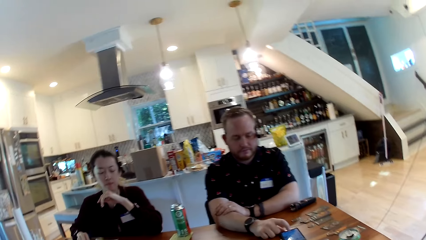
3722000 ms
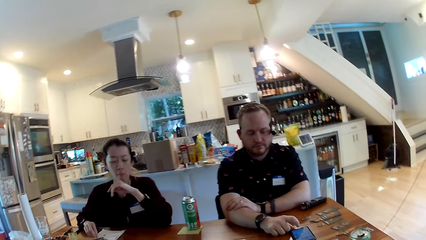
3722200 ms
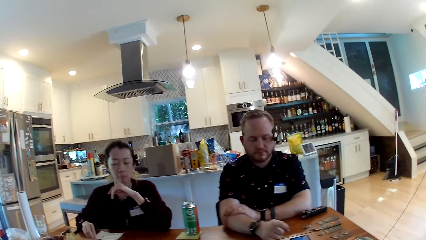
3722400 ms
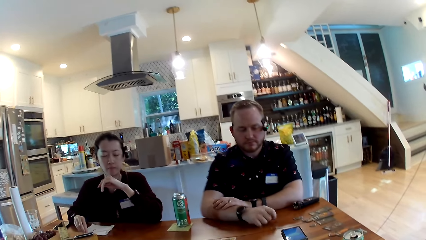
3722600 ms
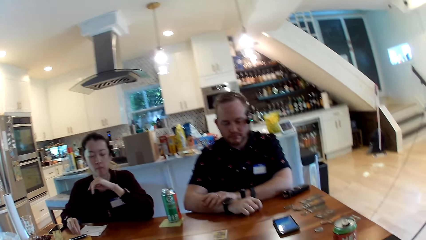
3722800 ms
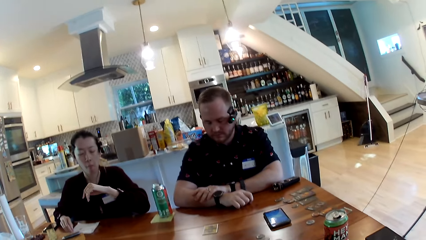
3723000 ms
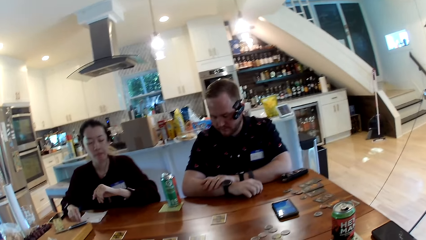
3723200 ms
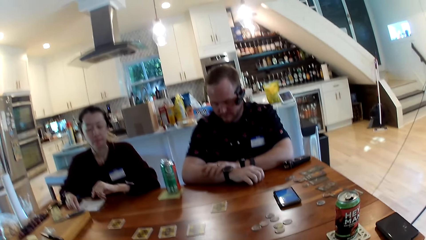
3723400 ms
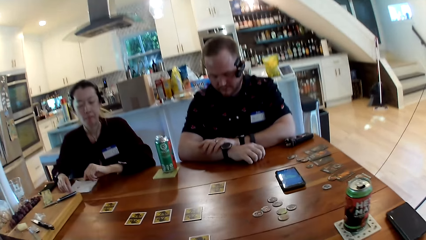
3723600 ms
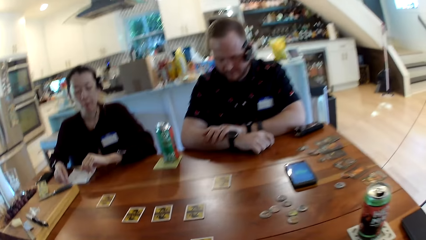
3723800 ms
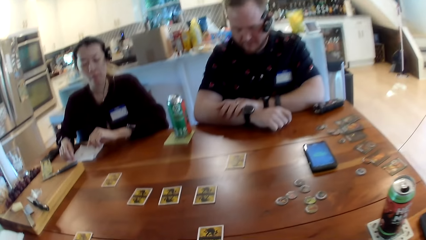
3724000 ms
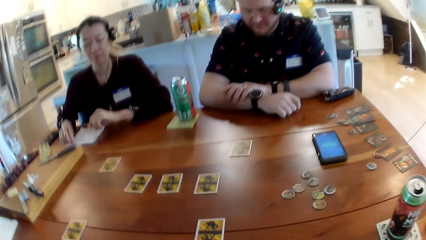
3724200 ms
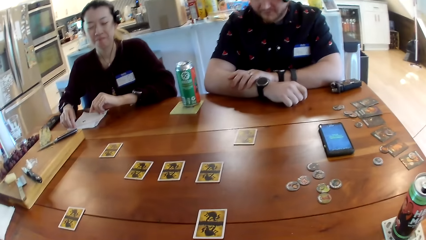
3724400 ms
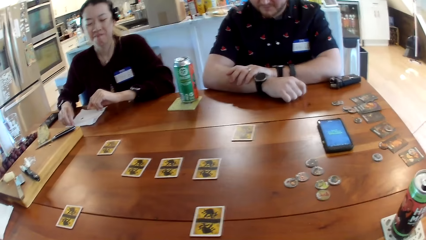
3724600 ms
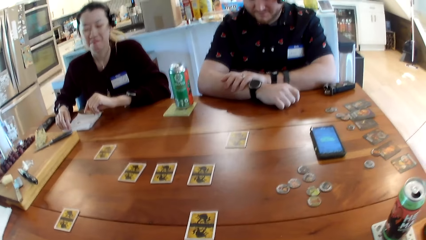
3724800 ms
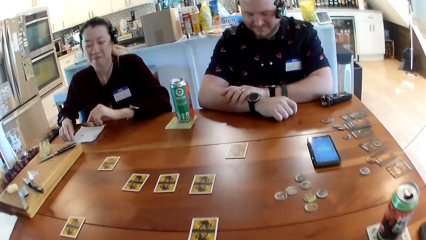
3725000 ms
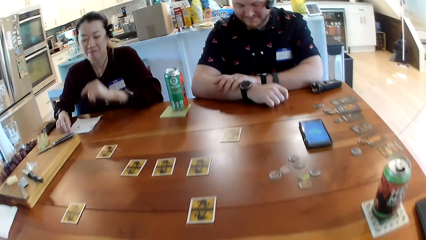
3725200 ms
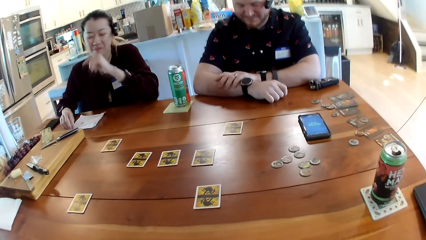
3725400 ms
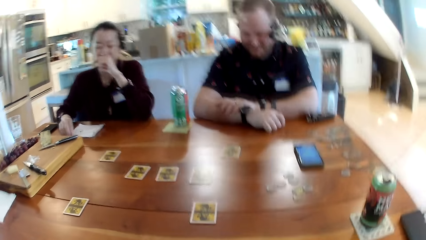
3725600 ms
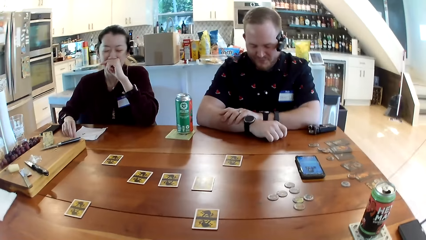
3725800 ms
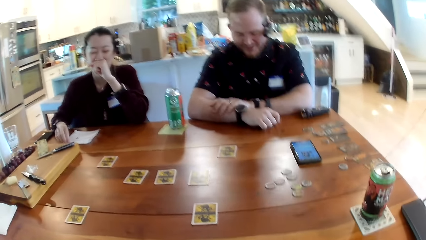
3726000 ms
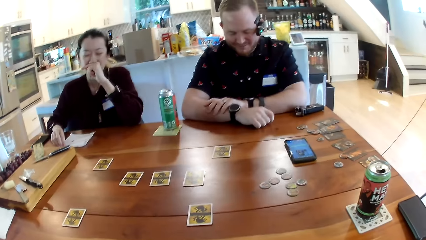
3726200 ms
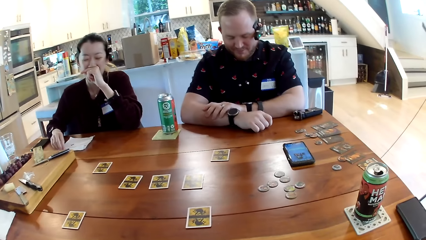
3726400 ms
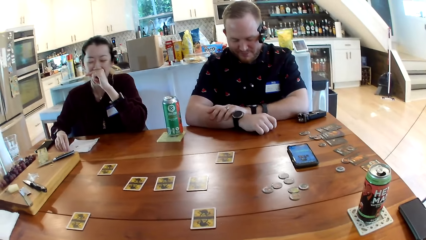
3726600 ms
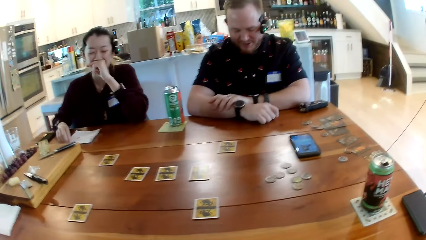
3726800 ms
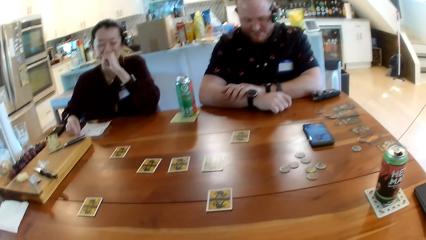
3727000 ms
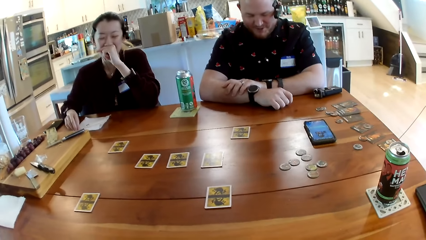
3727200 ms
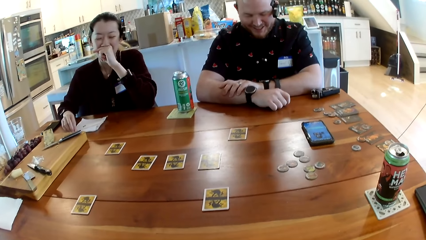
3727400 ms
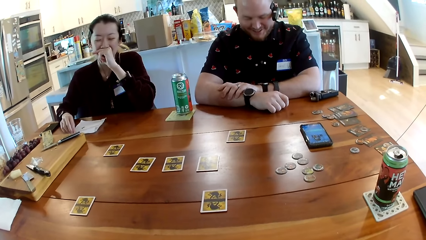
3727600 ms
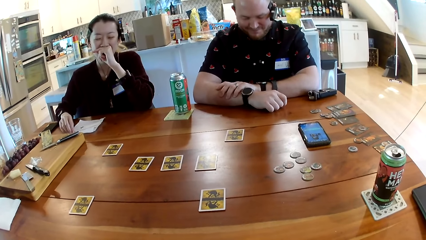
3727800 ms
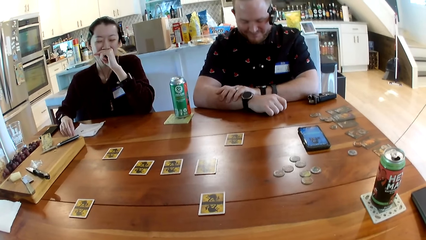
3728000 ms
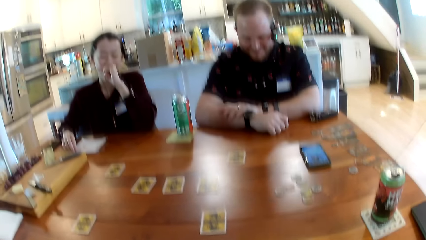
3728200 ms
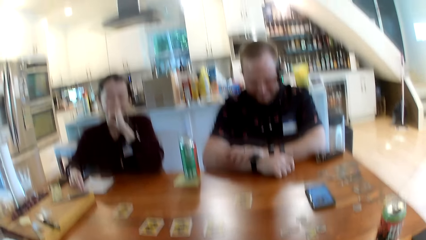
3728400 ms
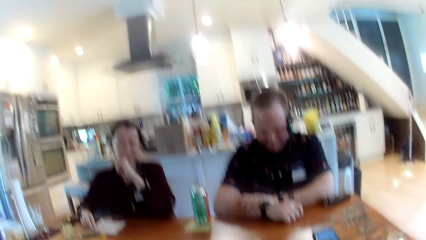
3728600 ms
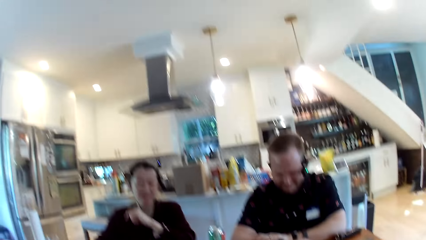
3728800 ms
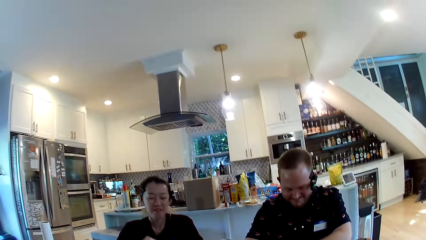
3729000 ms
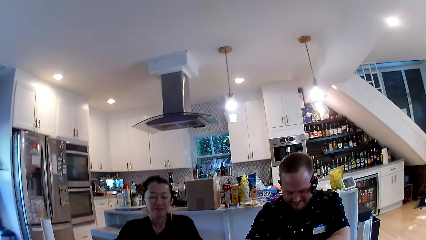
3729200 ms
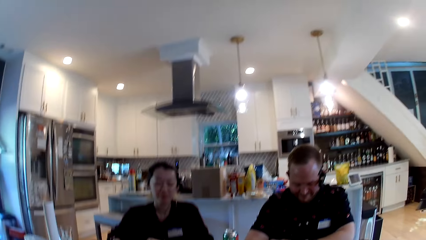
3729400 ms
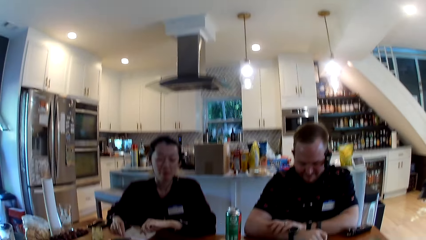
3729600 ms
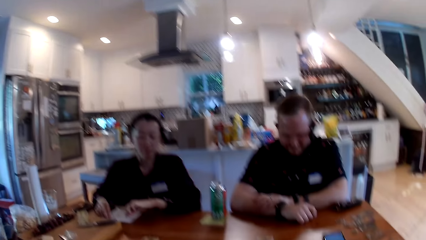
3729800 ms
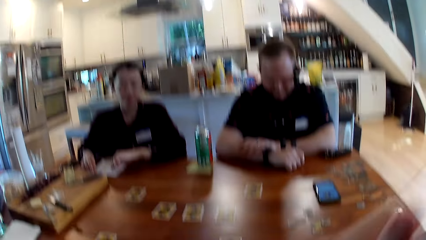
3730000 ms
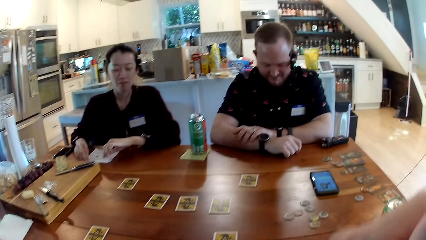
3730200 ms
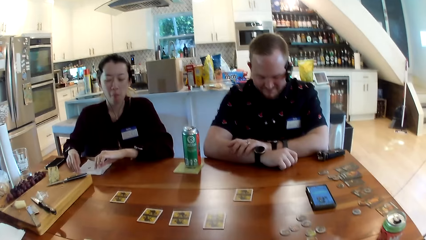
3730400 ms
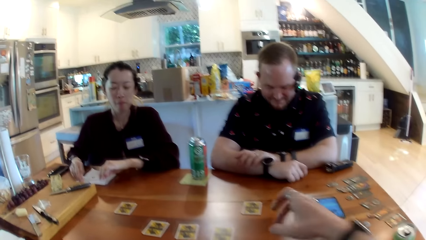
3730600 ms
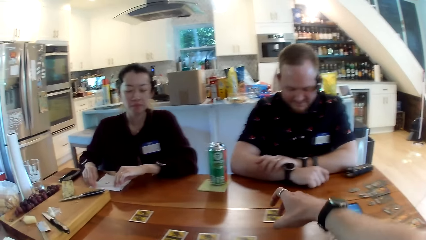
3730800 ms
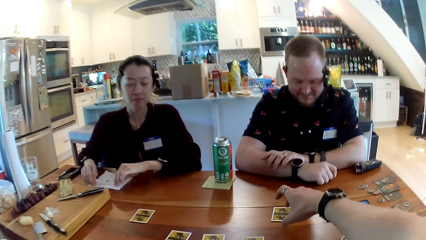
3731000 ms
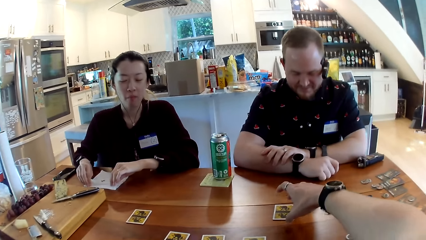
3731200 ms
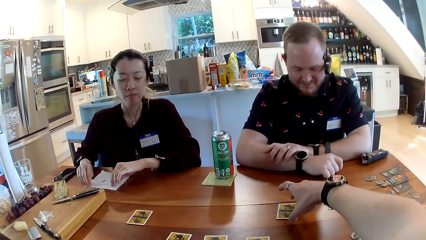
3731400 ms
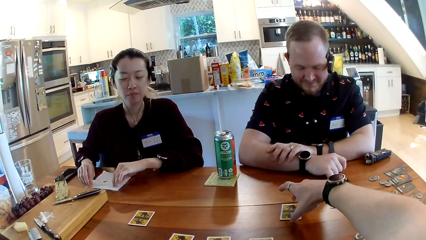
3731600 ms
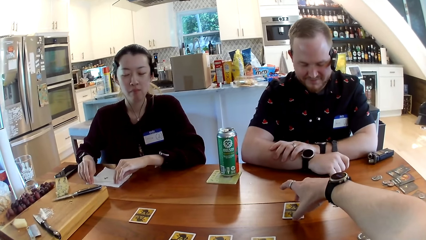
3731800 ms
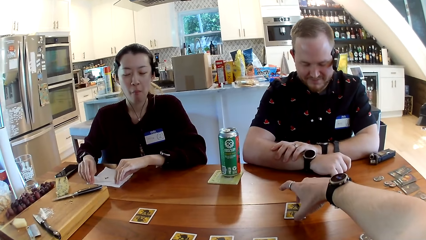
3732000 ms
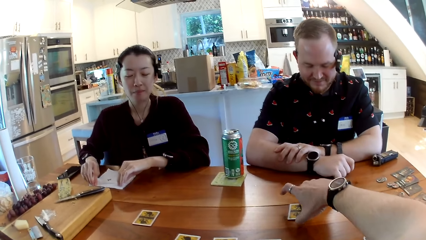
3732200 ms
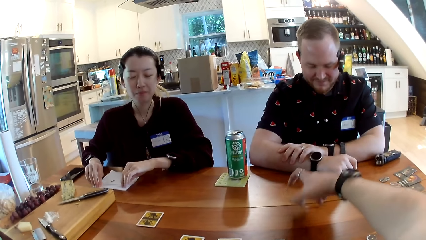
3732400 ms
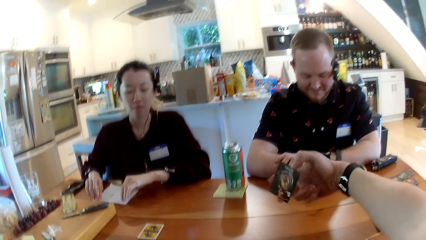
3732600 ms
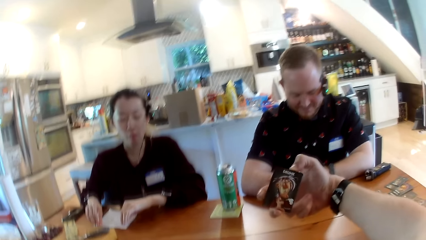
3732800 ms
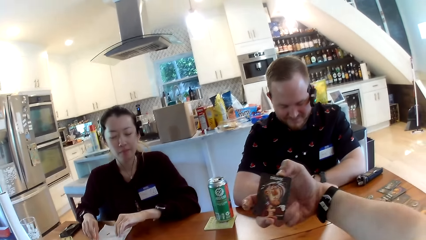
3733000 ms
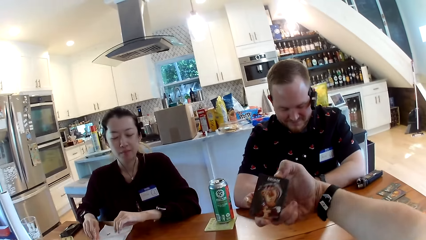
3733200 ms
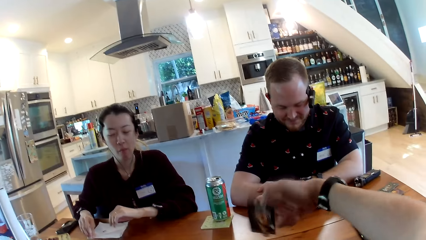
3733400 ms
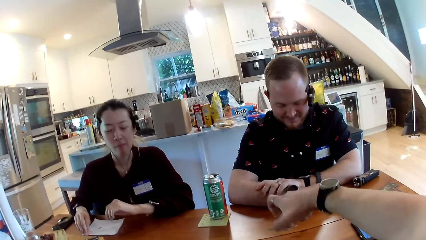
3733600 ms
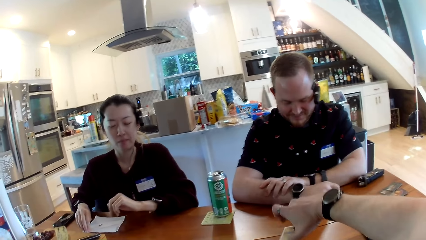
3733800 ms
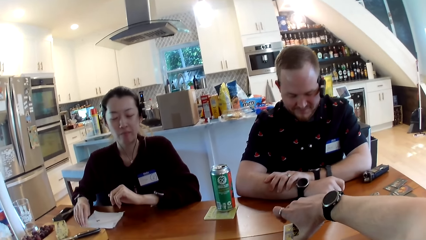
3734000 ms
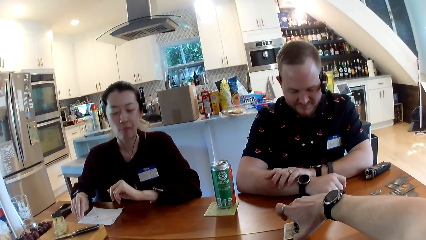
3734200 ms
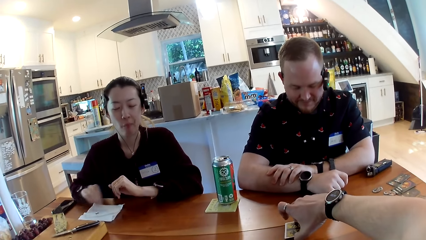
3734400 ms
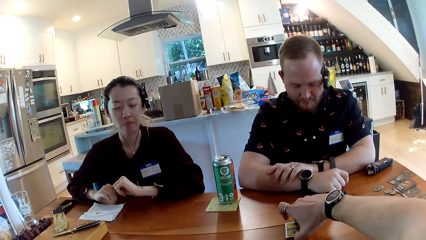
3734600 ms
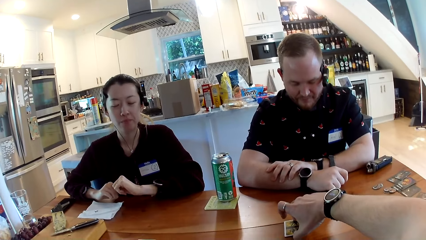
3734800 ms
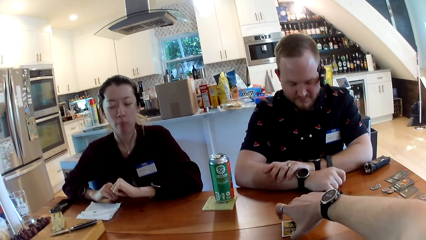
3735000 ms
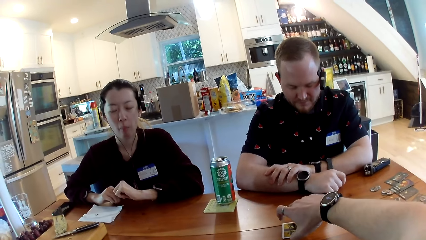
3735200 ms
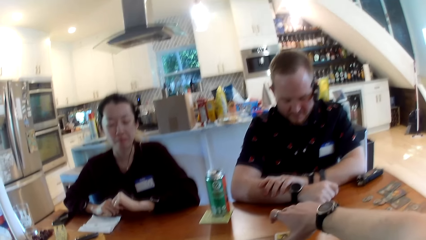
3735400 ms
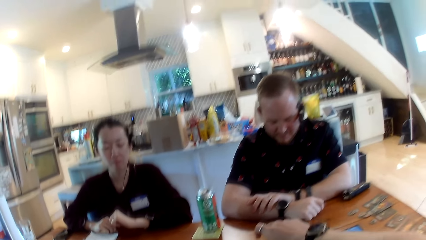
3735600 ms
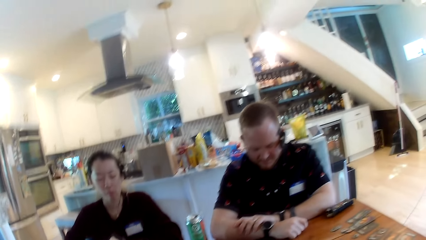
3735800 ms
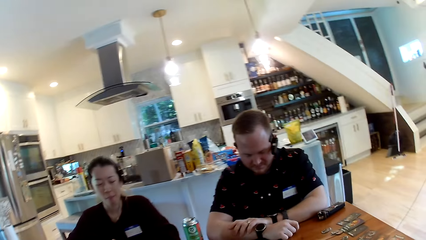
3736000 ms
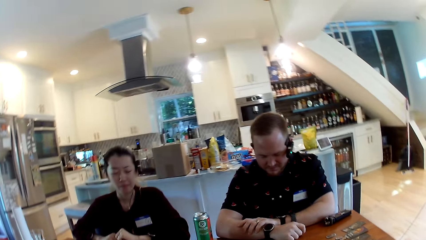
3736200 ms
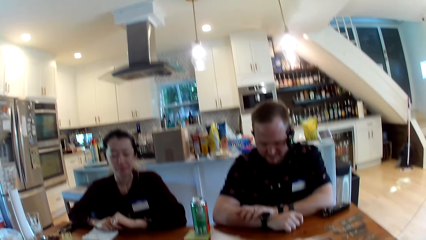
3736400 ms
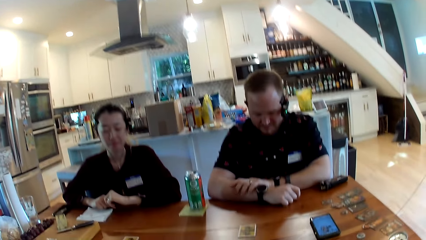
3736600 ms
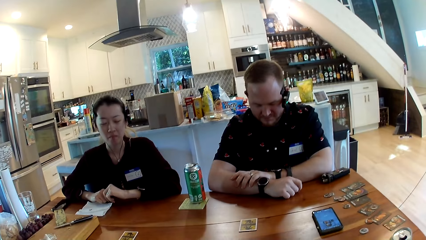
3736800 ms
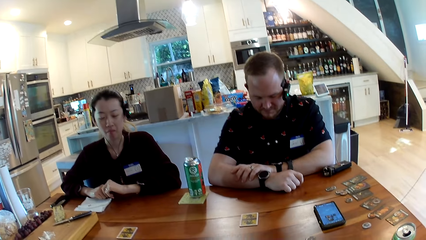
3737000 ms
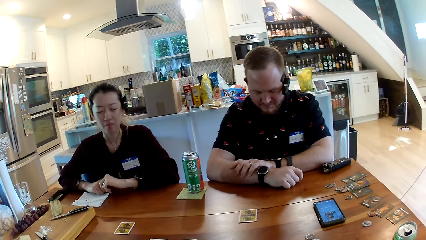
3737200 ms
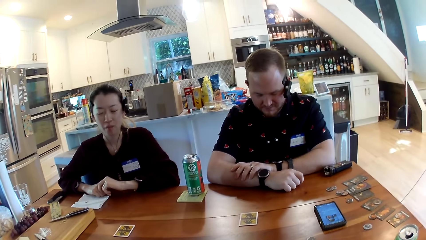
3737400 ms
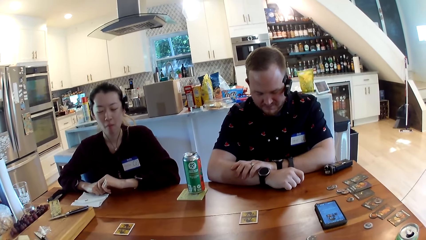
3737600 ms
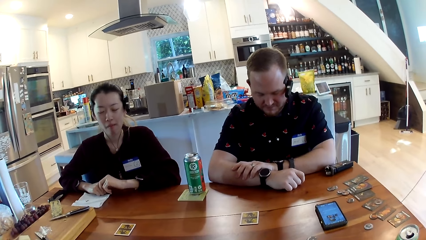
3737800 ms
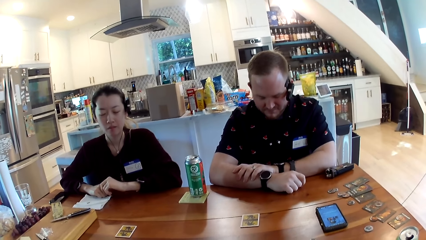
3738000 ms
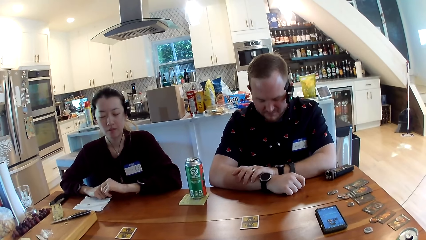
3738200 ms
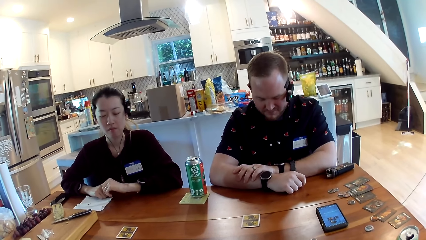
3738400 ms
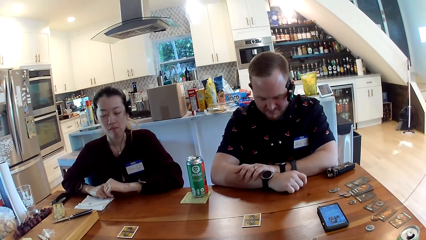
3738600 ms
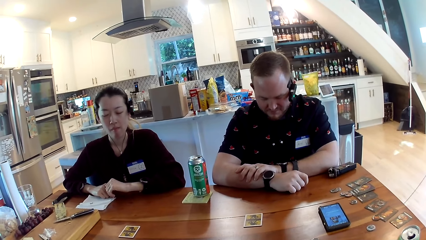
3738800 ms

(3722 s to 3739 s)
A woman puts down her hand. The camera wearer looks at the cards. The woman lifts her hand. She puts down her hand. The camera wearer moves his hand. He moves a card on the table with his right hand. He picks up the card. He looks at the card. He drops the card on the table with his right hand.
